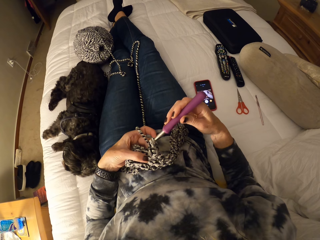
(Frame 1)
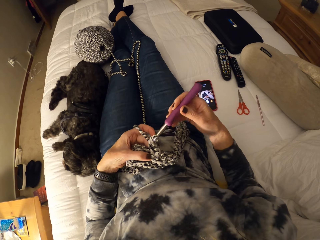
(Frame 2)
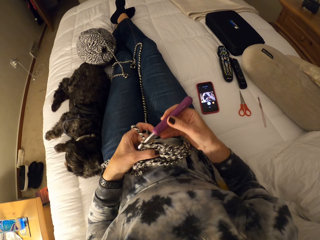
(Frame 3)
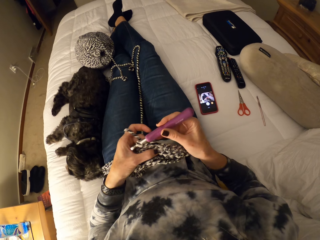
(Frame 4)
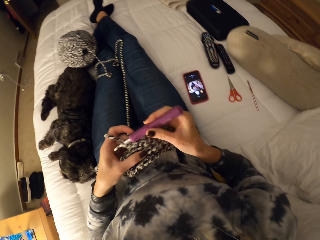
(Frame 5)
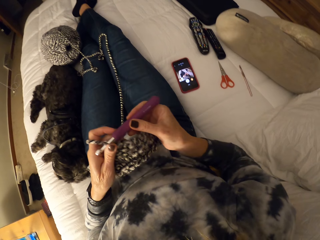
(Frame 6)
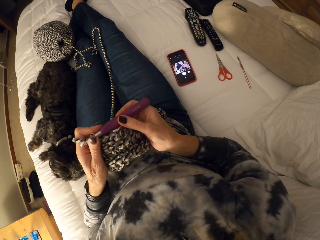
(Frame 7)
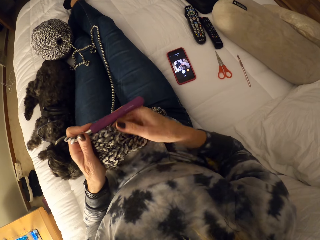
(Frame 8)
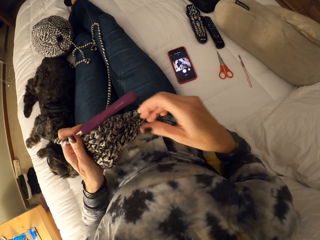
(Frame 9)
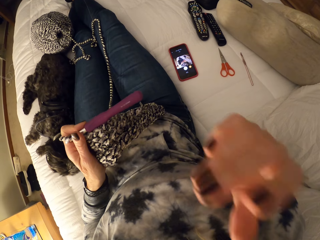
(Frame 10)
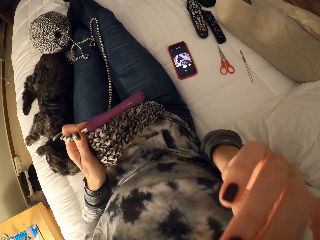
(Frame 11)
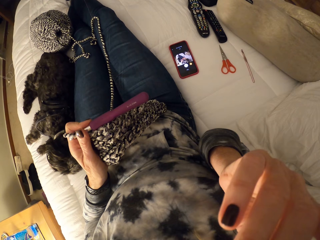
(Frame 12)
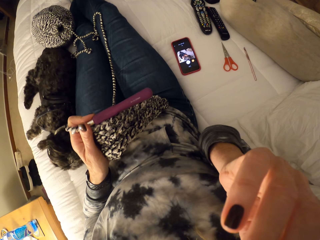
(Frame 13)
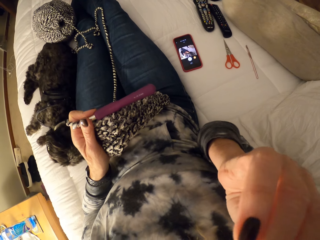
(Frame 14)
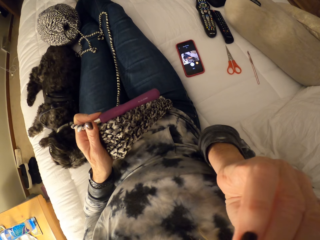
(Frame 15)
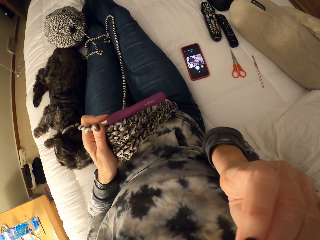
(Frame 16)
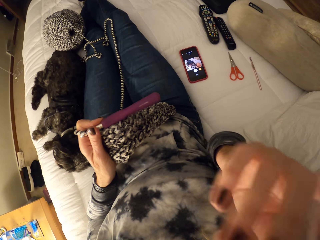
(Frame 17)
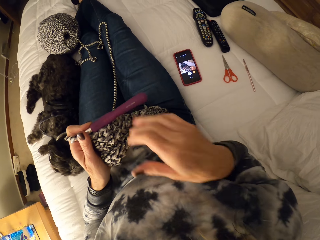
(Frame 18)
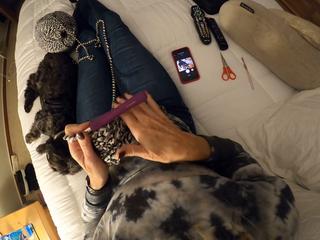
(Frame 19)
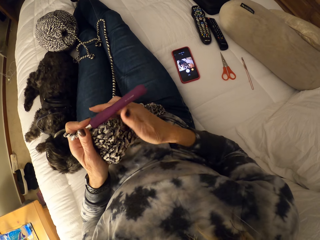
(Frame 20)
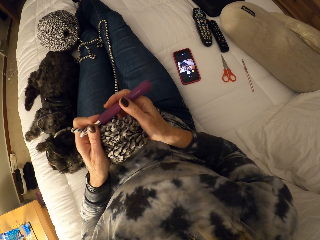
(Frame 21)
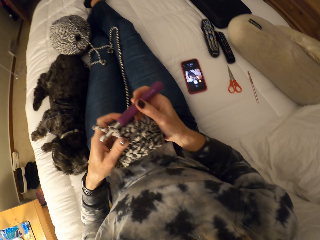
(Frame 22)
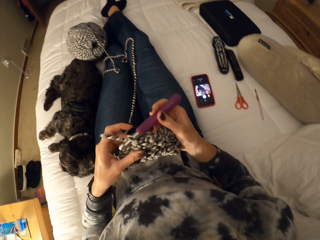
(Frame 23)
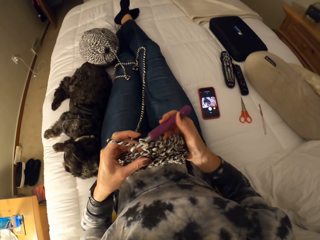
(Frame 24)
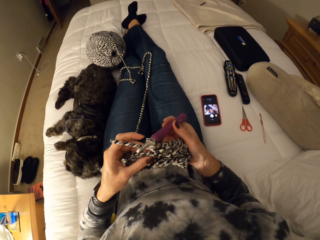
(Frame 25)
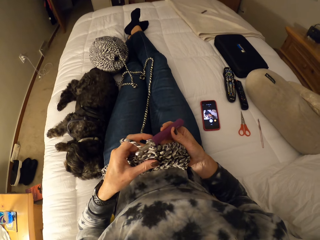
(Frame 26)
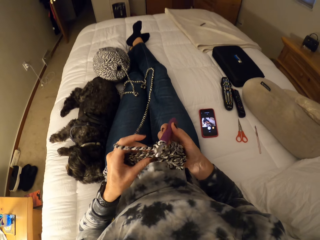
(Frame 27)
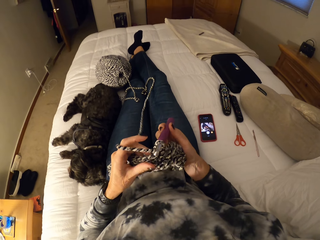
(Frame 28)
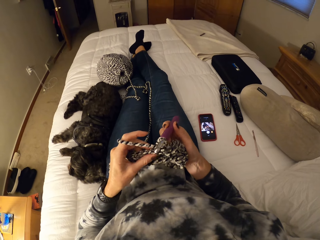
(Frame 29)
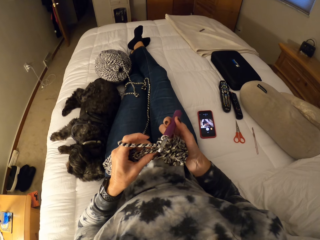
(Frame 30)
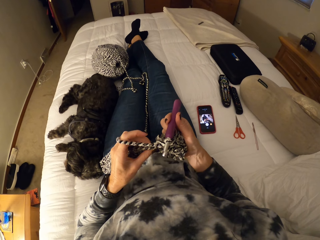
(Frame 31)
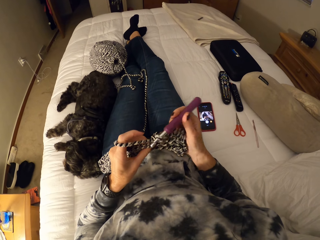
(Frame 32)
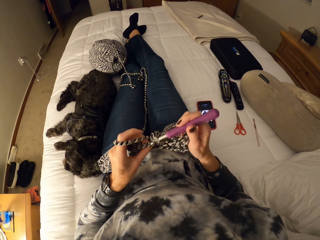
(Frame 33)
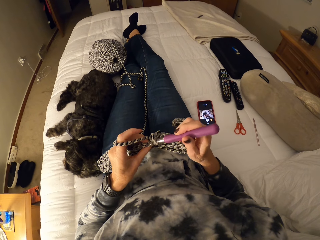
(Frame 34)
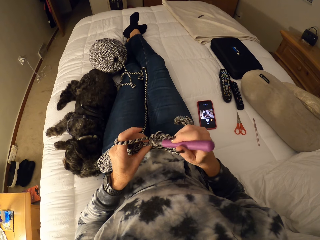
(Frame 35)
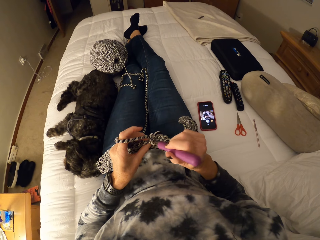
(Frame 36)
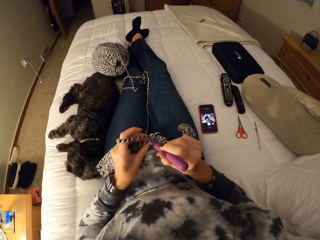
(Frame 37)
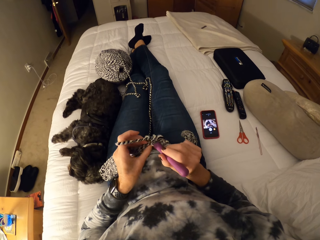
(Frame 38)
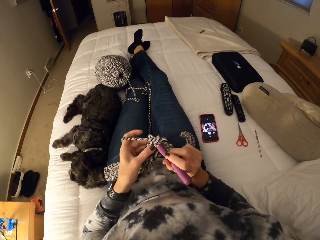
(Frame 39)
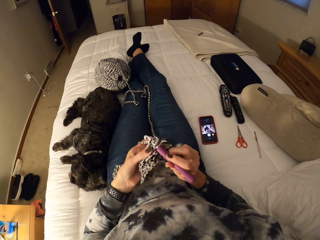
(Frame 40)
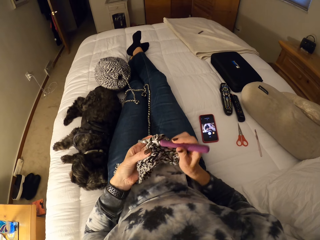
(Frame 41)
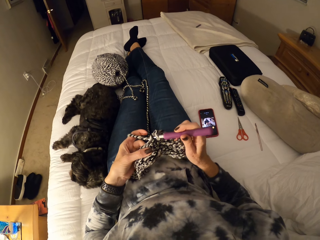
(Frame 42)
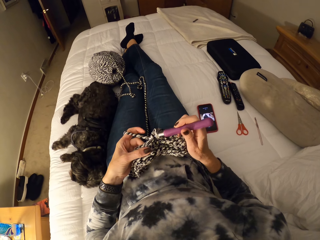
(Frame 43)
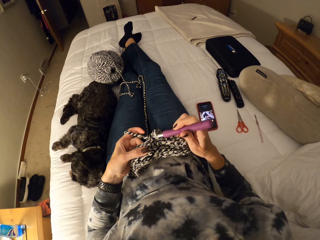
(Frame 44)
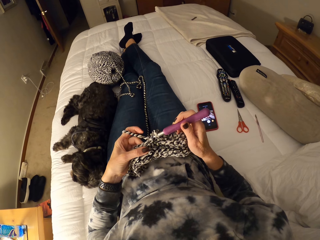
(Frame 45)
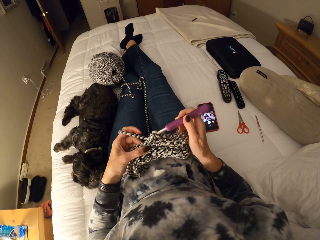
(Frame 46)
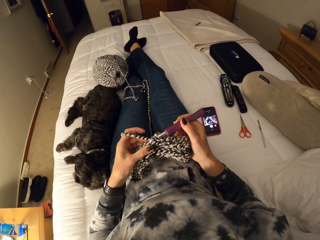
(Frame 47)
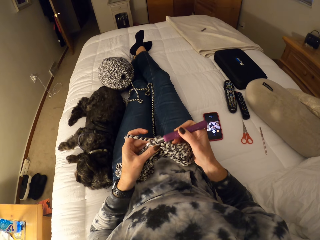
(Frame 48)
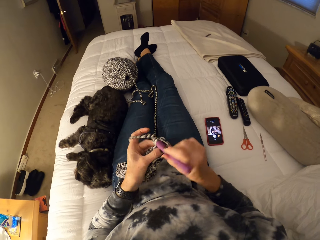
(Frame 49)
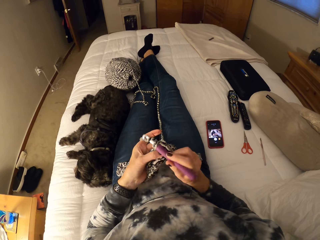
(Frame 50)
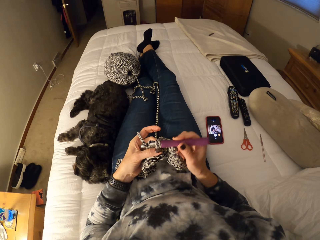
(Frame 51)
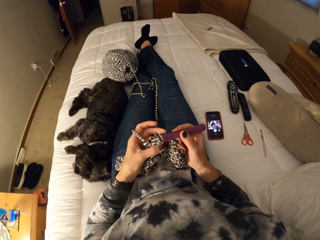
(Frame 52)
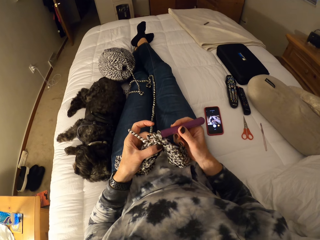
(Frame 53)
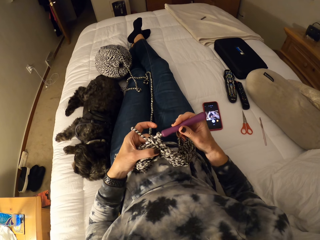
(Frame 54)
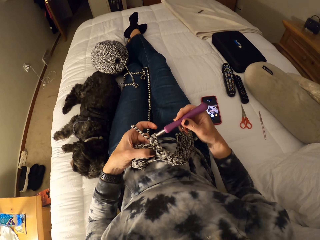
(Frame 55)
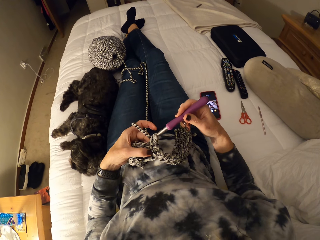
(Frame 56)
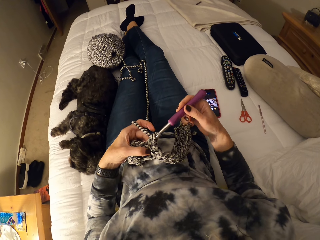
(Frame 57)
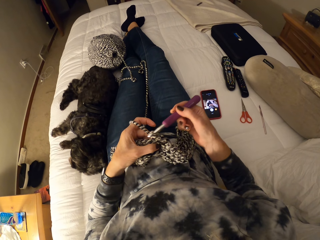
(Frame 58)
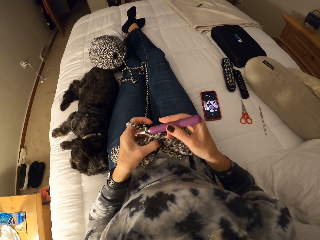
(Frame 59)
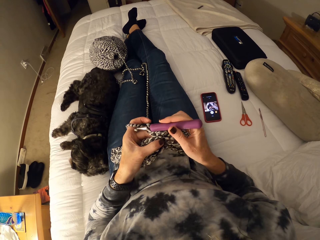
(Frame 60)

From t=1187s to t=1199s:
The camera wearer holds the crochet hook or hook needle with her left hand. She touches her face. She lifts her right hand. She lowers her right hand. She adjusts the crochet. She holds the hook needle. She continues crocheting the yarn.

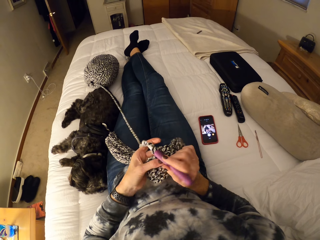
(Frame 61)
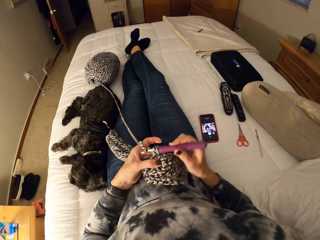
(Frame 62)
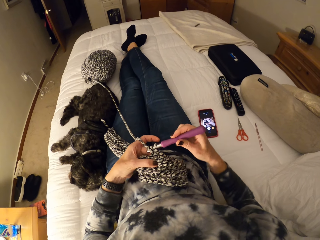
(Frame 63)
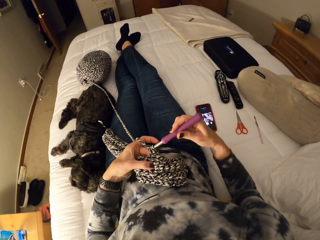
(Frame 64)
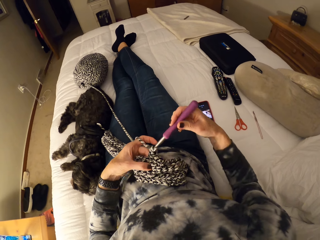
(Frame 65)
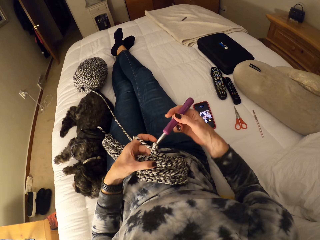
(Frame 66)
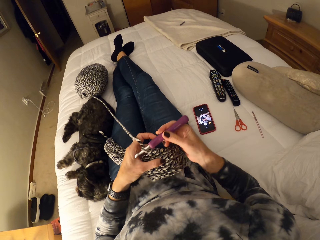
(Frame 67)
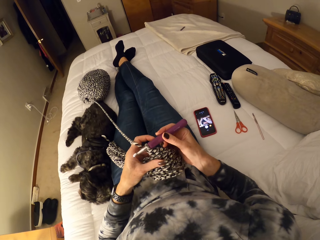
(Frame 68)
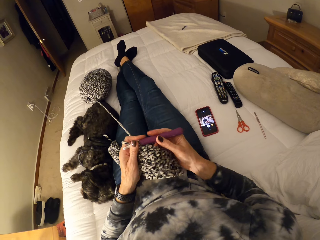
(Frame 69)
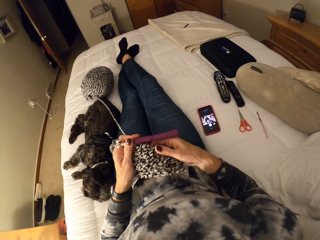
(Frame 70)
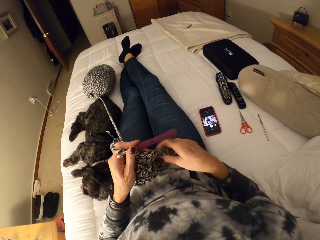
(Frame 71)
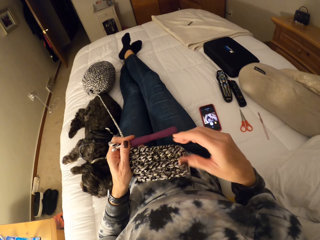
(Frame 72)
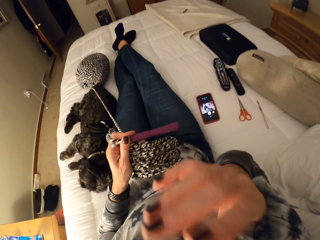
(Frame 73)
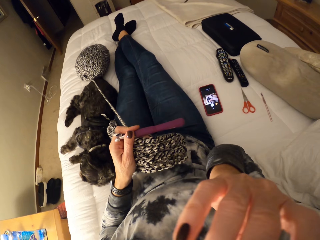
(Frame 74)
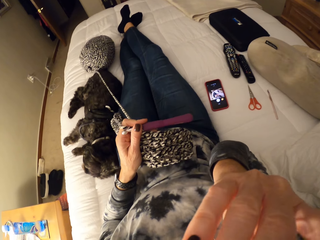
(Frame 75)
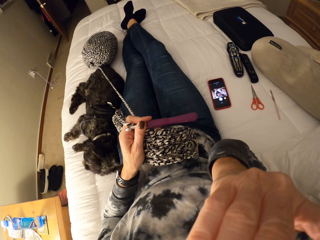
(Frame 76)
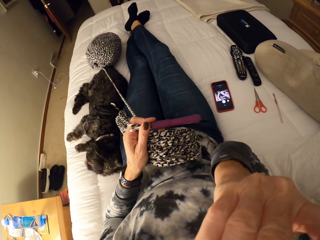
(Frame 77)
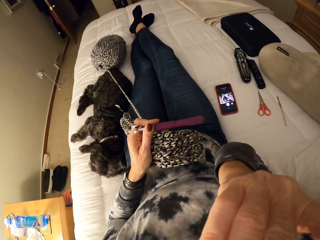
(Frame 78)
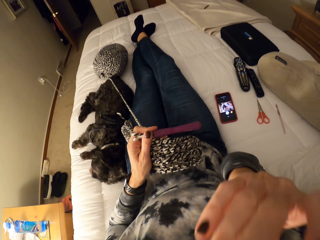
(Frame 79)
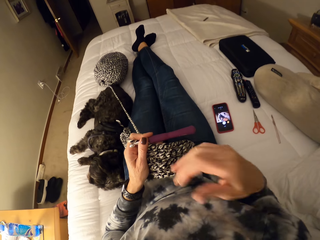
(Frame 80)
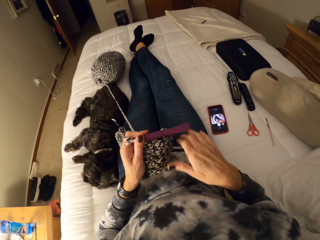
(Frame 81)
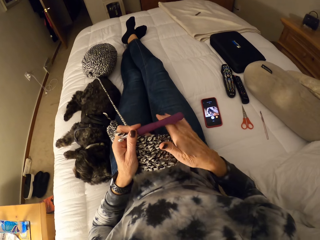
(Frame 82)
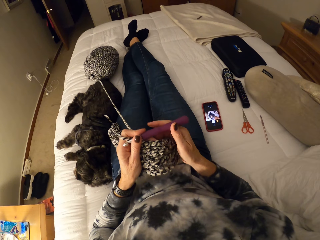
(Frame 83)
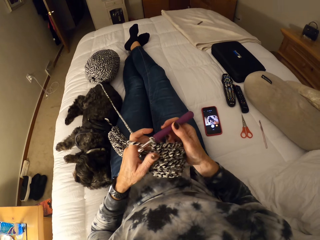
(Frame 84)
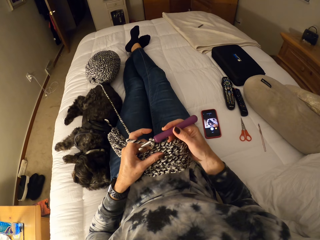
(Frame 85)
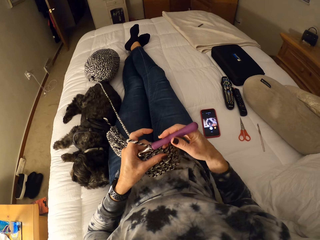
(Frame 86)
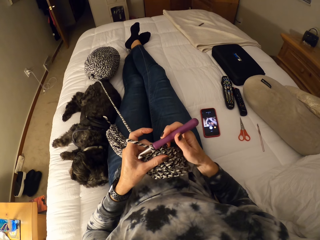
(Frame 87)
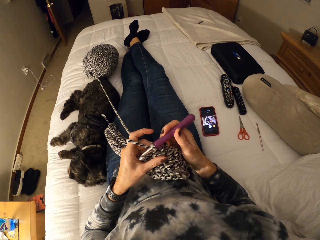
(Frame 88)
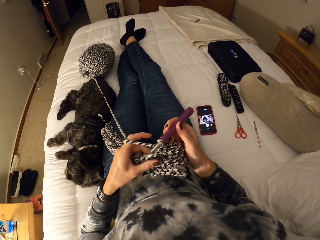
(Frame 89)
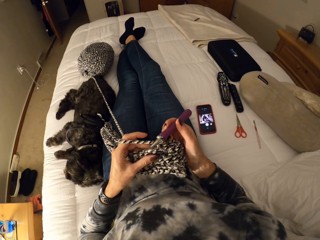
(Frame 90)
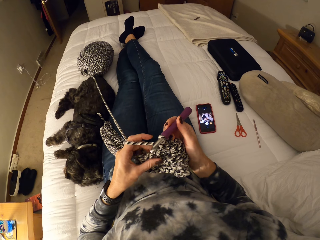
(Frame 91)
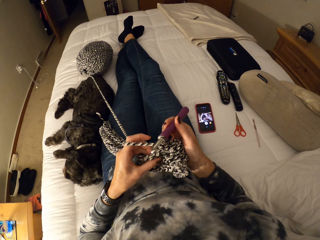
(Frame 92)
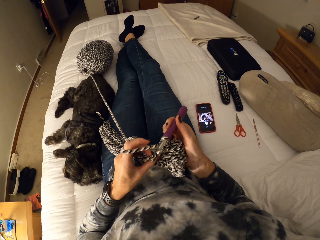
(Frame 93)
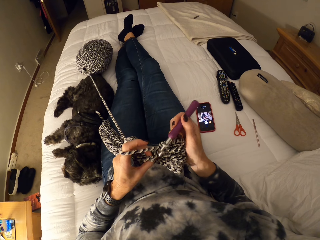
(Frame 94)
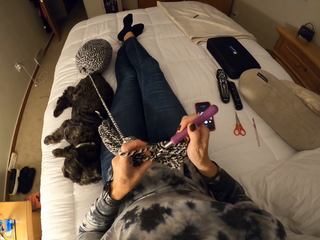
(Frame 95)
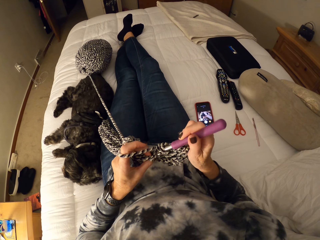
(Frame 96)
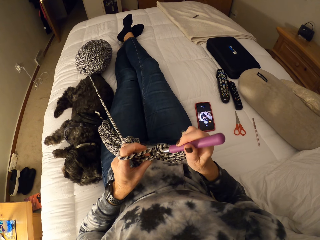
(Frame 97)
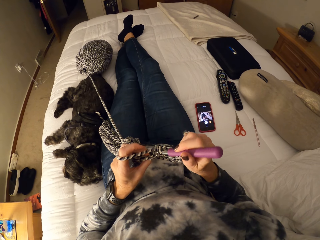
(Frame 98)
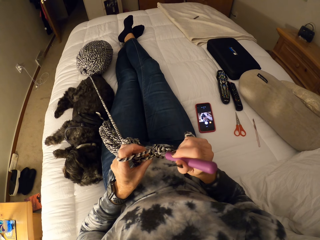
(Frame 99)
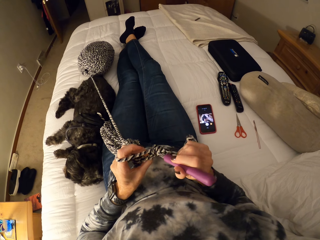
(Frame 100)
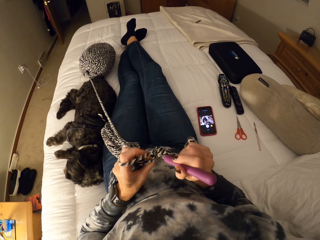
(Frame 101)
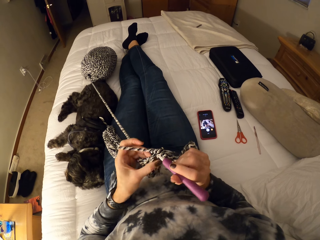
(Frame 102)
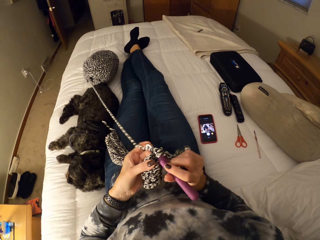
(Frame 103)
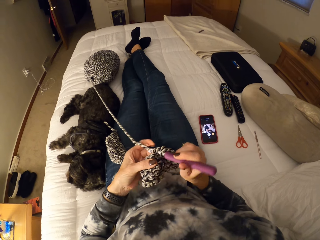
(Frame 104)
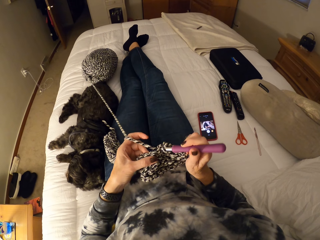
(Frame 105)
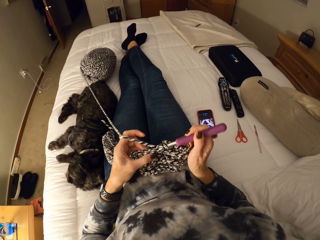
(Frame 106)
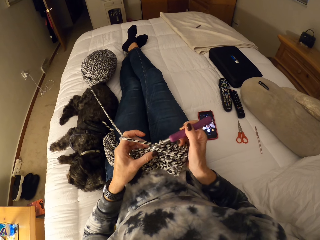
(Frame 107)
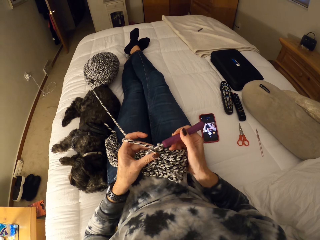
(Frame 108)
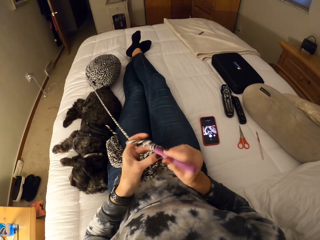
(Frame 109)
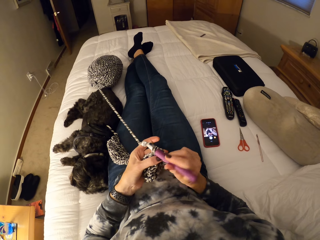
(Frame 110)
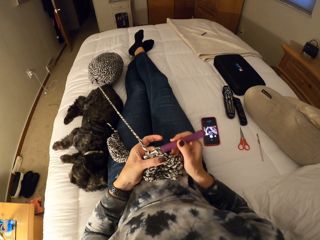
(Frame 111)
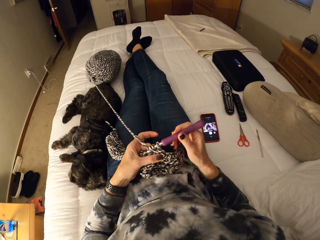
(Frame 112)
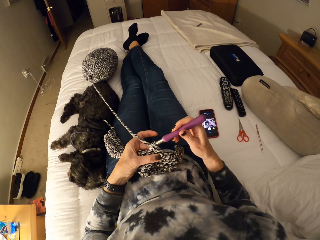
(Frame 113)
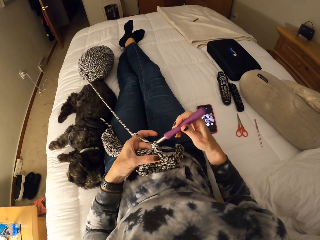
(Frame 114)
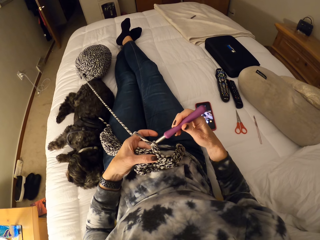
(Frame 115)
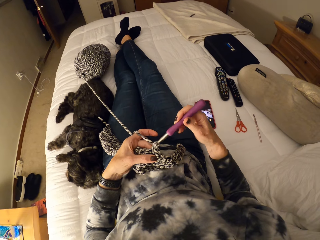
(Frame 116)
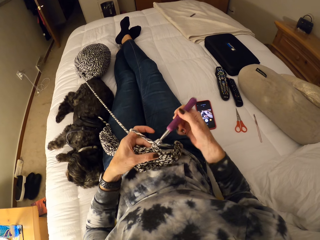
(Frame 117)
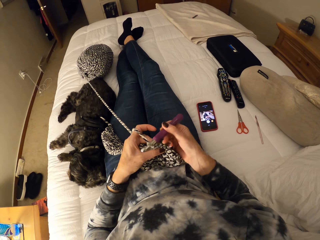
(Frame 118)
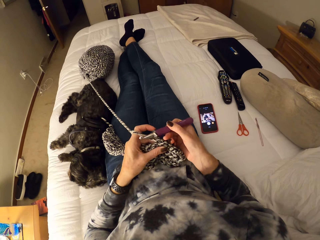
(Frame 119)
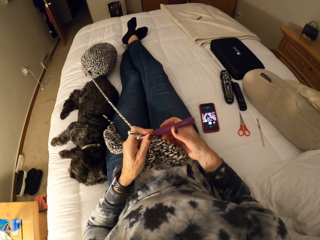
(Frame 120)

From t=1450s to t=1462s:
The camera wearer shifts the crochet hook from the right to the left hand. She lifts the right hand to the head. She touches her face. She holds the glasses on her eyes. She drops the hand off the glasses. She picks the hook back in the right hand. She continues crocheting the yarn.
